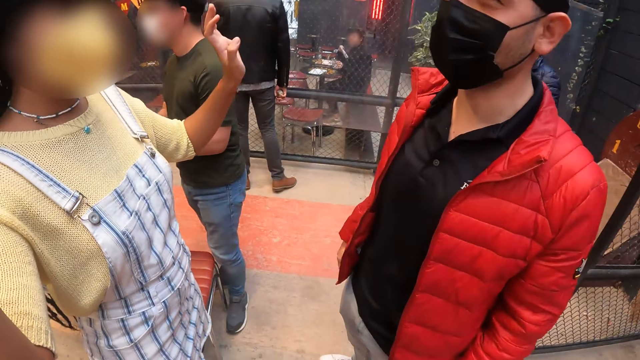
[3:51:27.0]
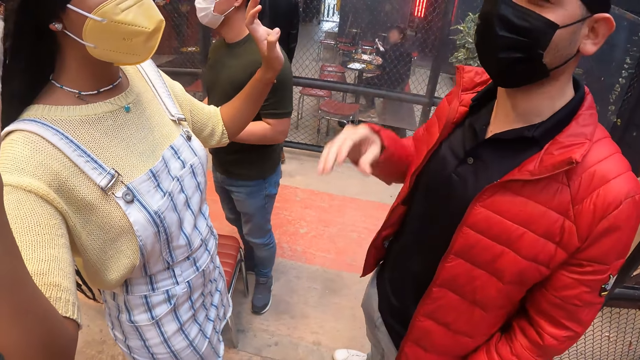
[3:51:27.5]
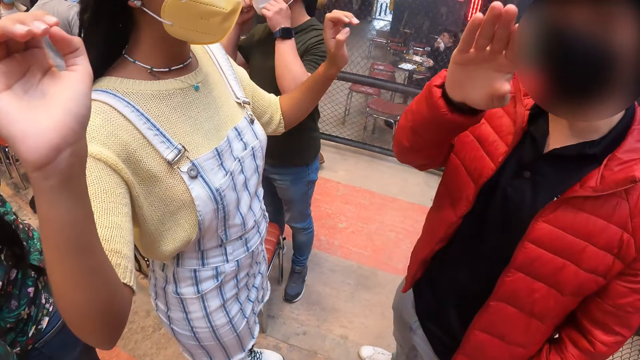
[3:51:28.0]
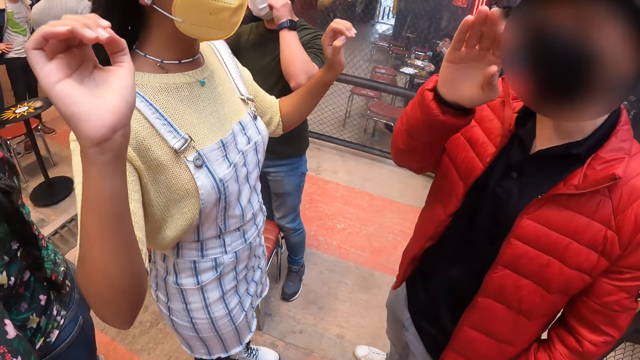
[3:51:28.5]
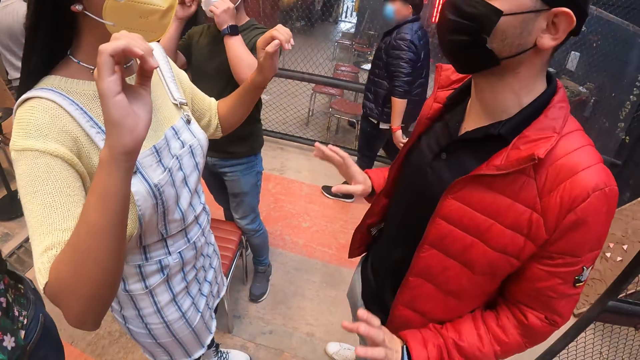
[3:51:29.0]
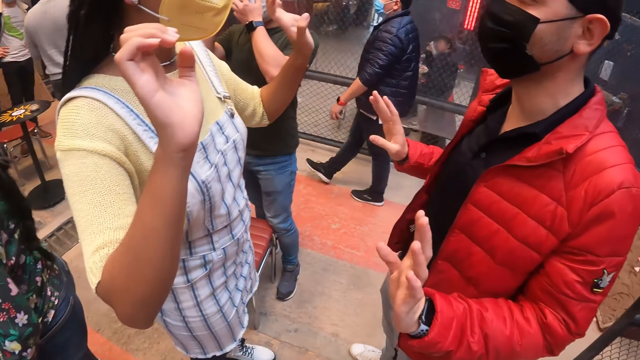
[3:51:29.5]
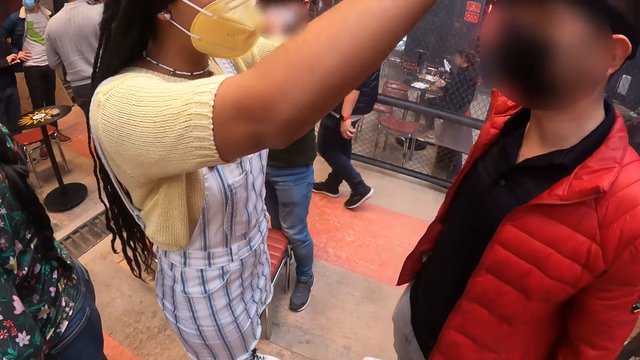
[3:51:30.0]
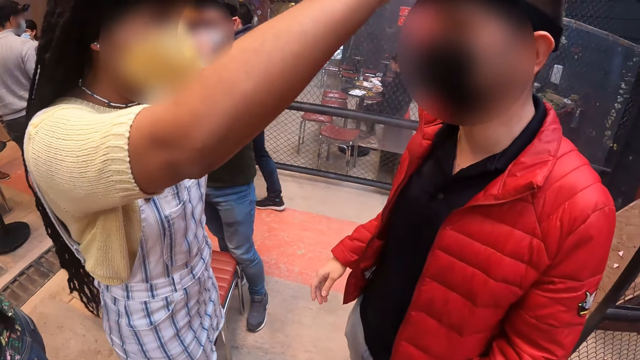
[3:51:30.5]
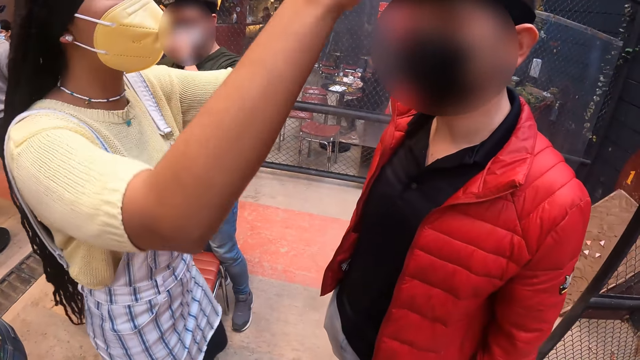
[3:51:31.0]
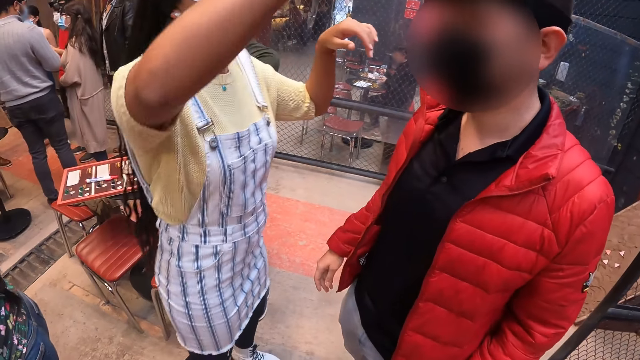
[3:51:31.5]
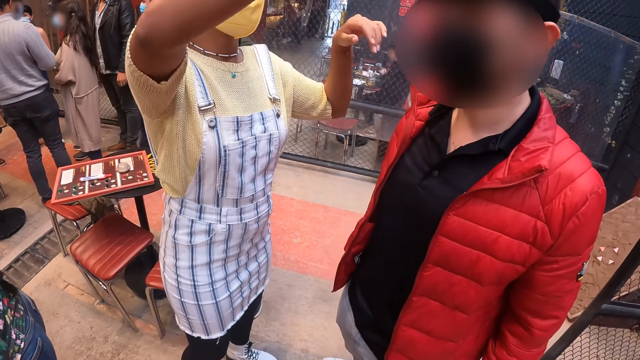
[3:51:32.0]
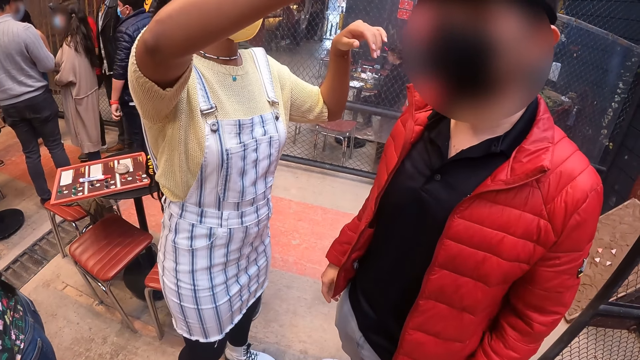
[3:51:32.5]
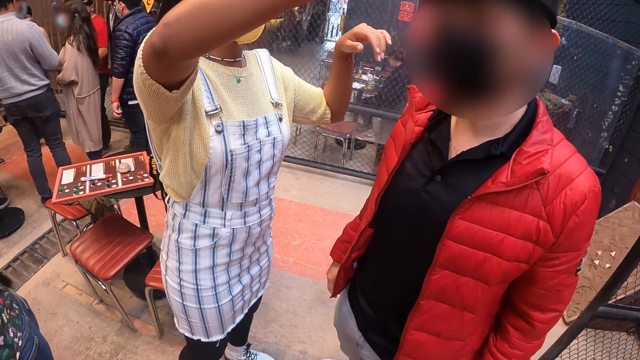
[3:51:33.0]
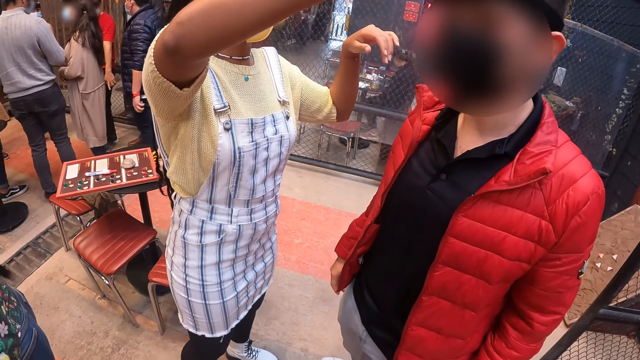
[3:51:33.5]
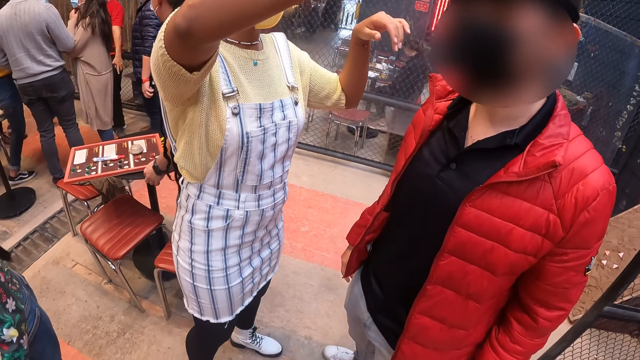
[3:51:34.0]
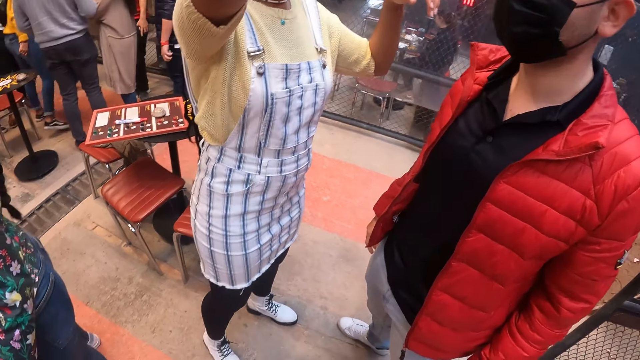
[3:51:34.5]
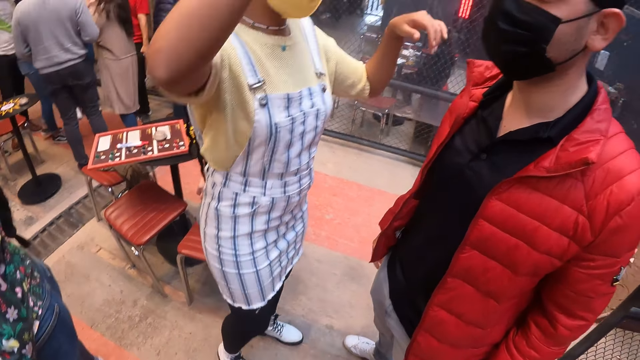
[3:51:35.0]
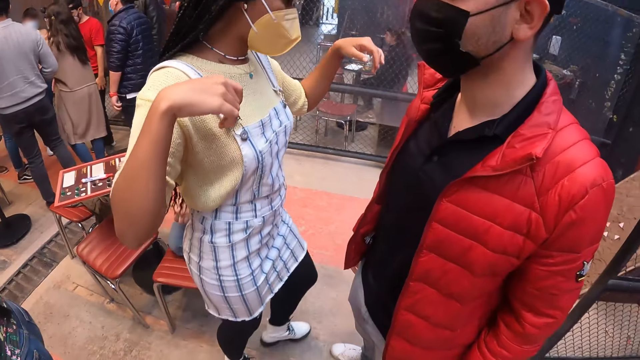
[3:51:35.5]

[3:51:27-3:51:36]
A man raises his hand. Another man converses with a woman. The woman adjusts the camera on the other man's head with her right hand. The first man puts down his hand.

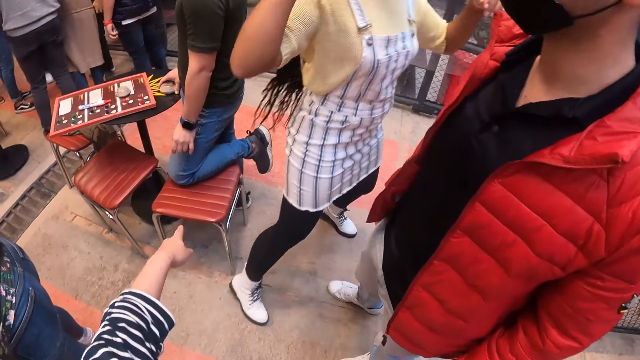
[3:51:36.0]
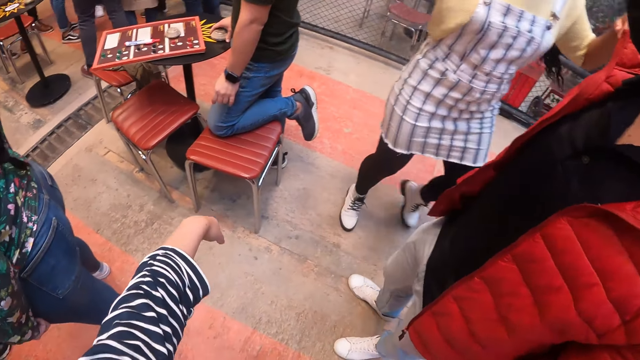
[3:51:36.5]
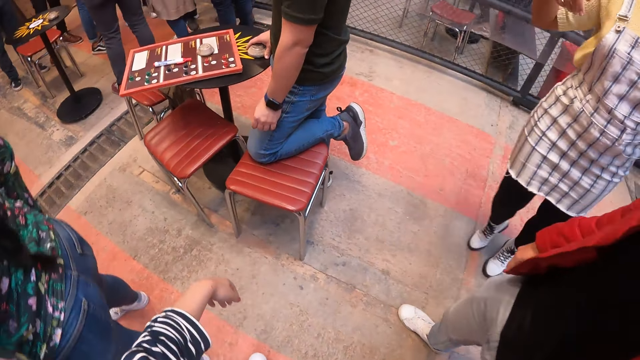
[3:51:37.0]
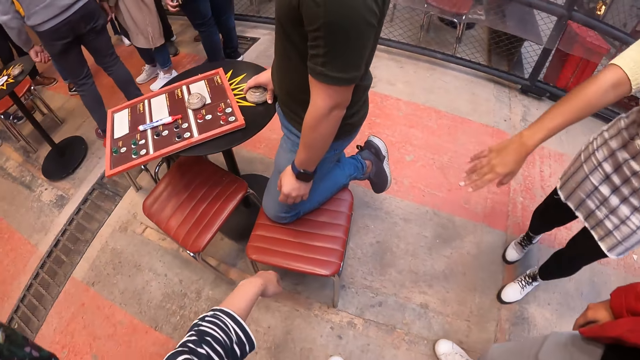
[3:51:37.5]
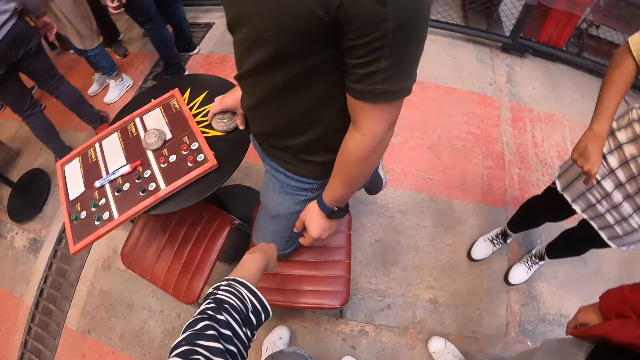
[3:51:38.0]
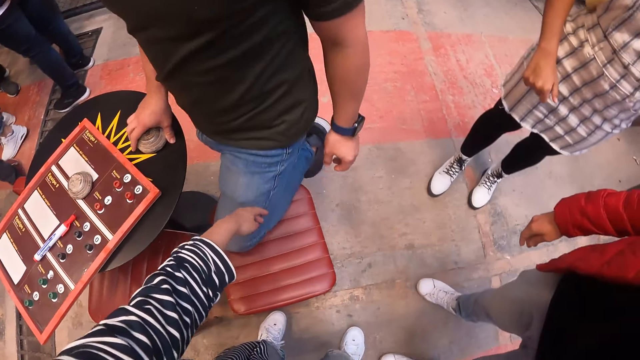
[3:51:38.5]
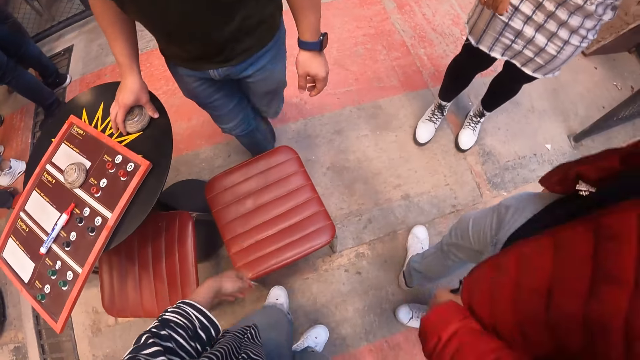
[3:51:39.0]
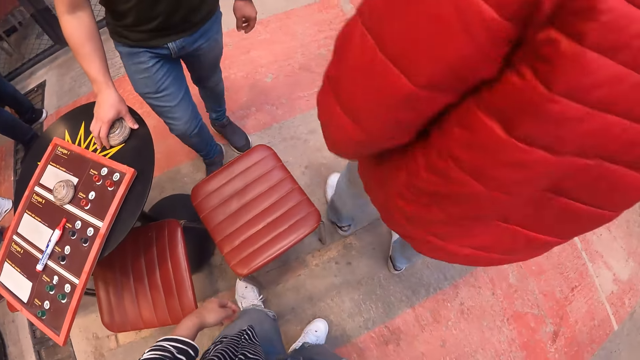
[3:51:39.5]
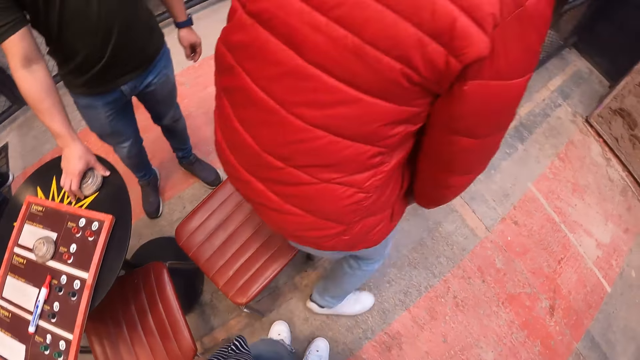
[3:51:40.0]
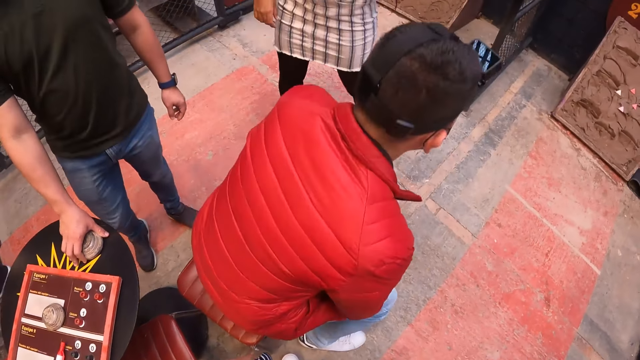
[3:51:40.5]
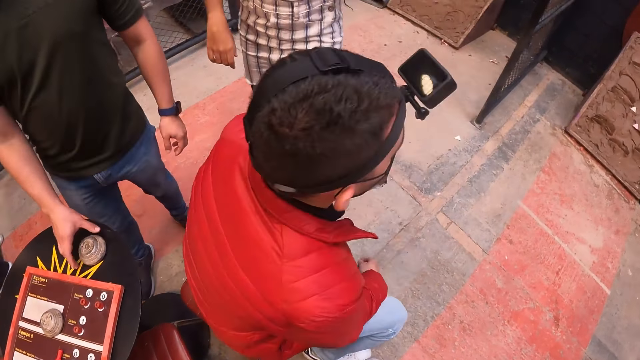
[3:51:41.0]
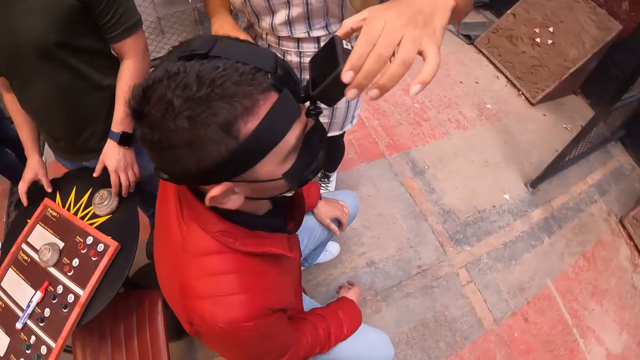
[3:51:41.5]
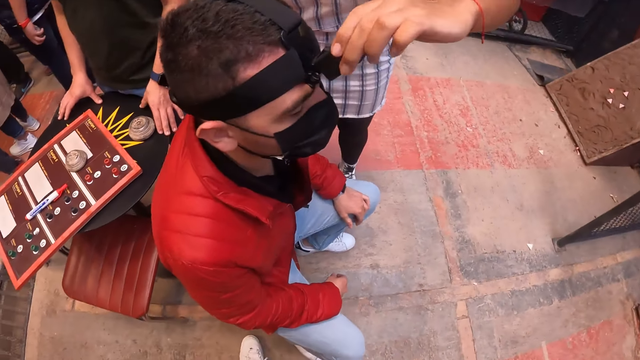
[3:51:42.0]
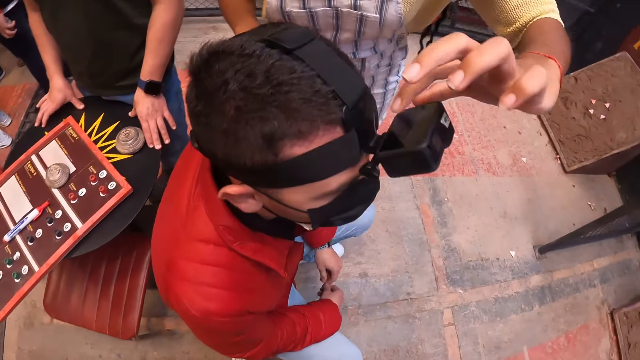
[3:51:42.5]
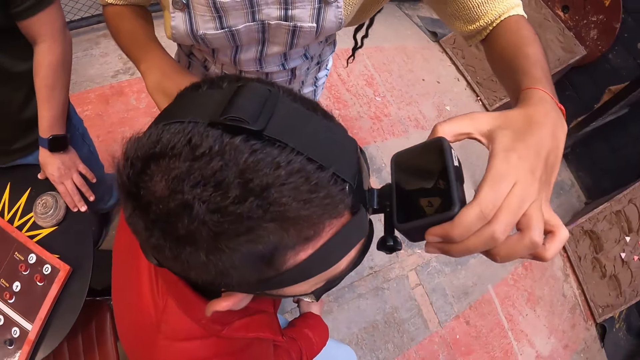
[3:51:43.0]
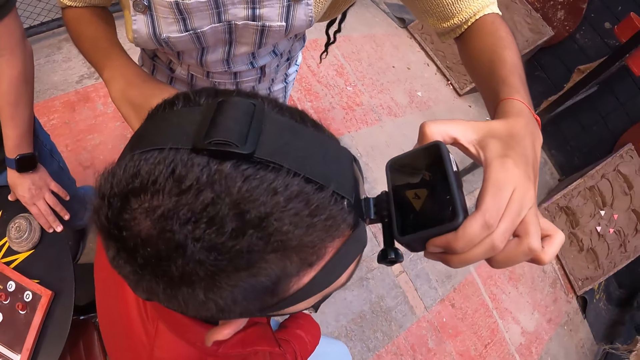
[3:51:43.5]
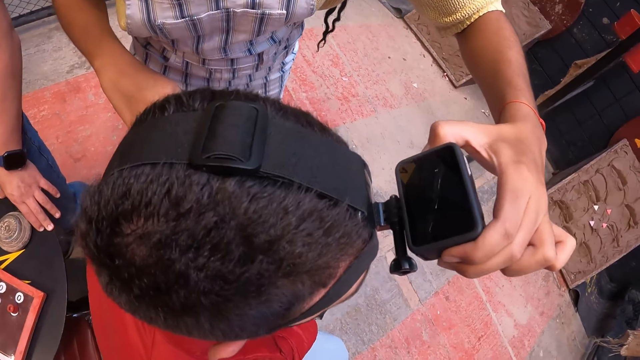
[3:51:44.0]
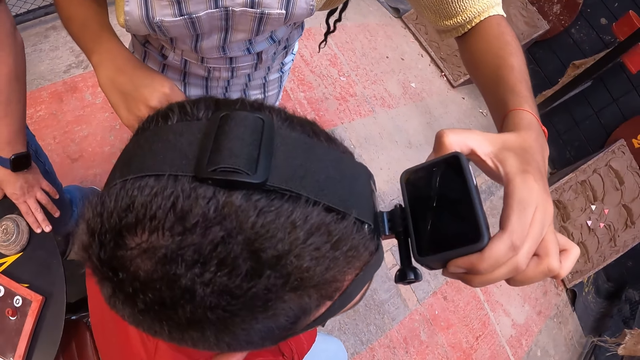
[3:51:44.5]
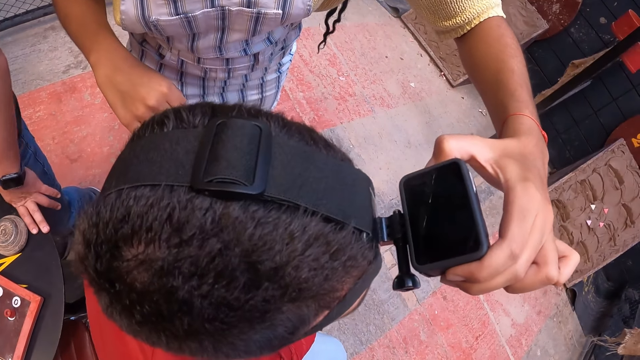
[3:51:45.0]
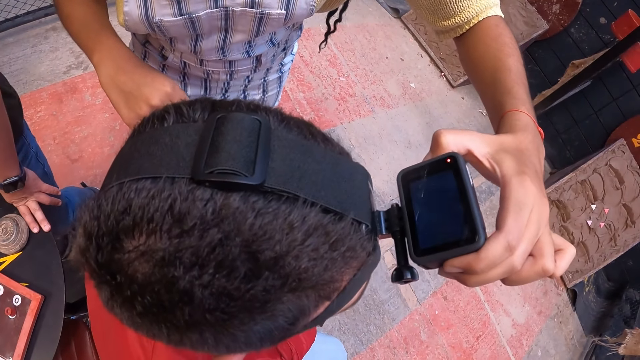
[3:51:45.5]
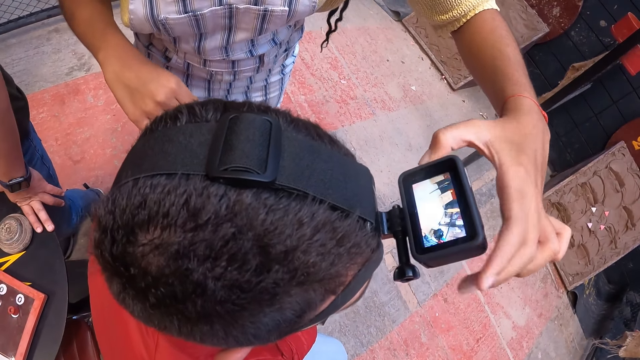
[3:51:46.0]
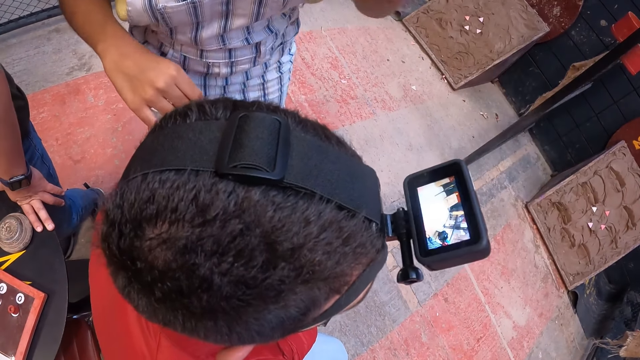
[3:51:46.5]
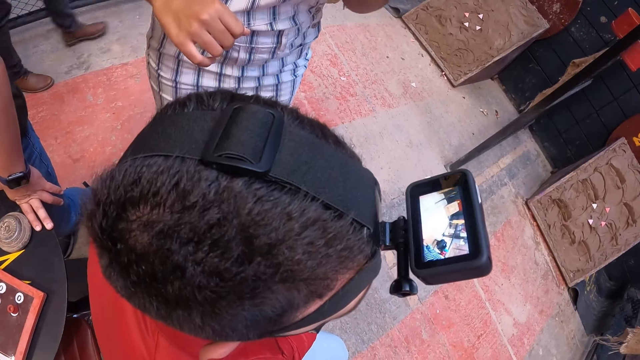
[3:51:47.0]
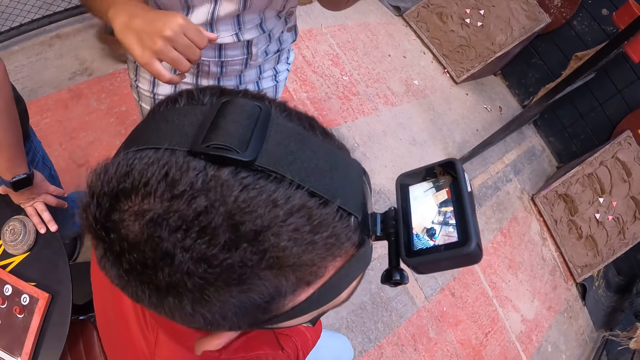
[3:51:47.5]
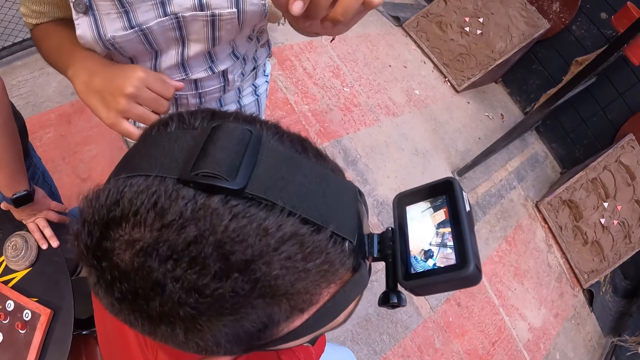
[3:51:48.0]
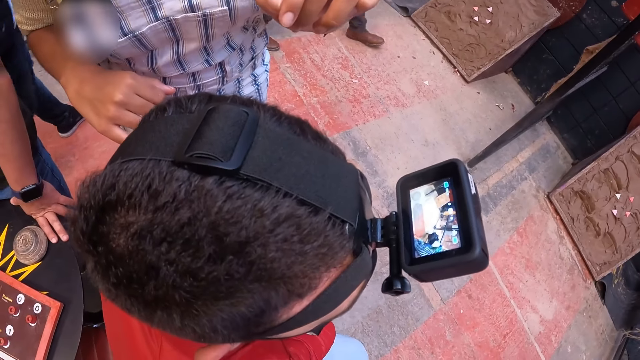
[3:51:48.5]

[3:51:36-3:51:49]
A man moves a few steps. The camera wearer taps another man's right leg on the stool in the game center with her left hand. The other man takes his right leg off the stool in the game center. A third man sits on the stool in the game center. A woman operates the camera on the third man's head with her left hand. The woman operates the camera.
